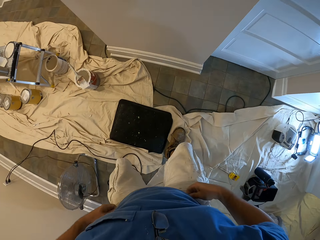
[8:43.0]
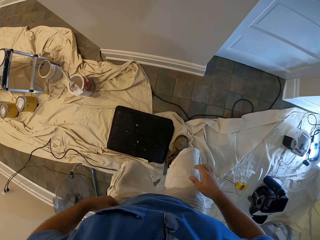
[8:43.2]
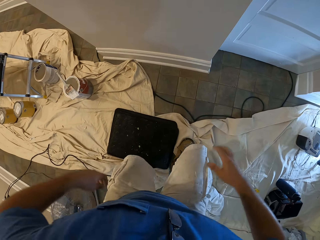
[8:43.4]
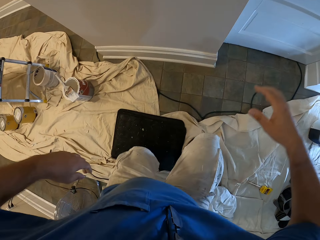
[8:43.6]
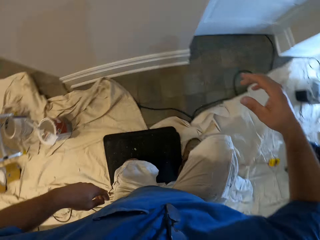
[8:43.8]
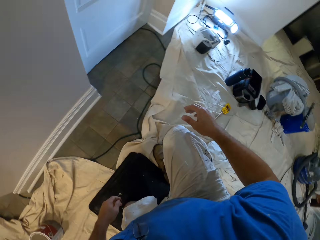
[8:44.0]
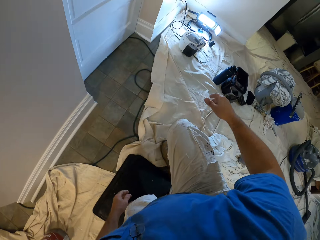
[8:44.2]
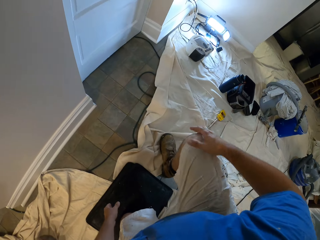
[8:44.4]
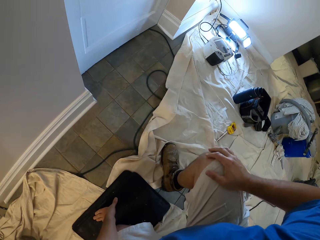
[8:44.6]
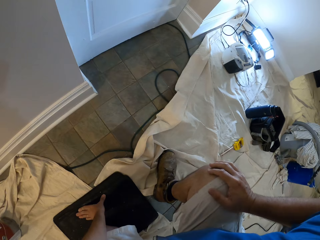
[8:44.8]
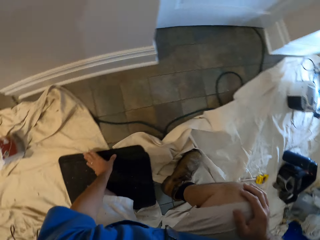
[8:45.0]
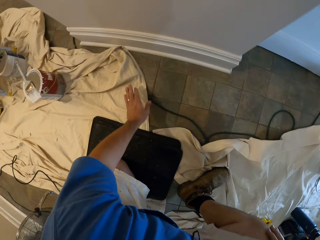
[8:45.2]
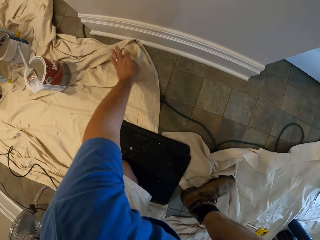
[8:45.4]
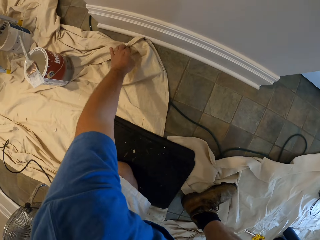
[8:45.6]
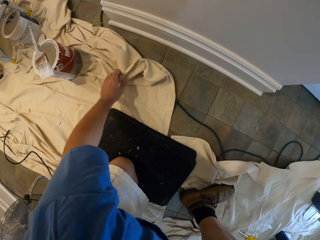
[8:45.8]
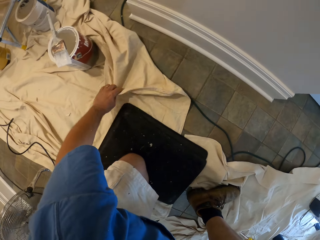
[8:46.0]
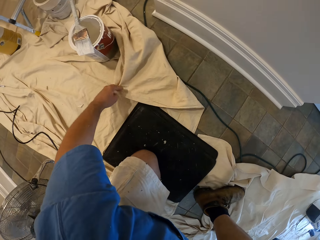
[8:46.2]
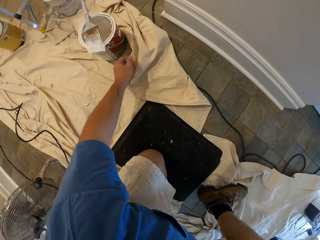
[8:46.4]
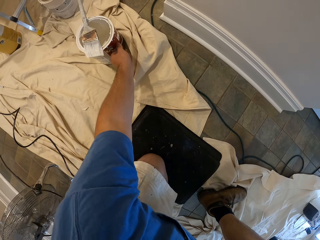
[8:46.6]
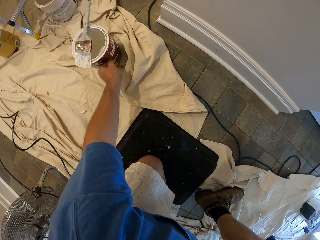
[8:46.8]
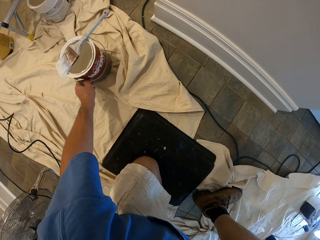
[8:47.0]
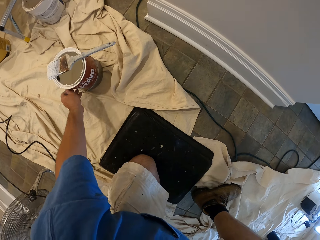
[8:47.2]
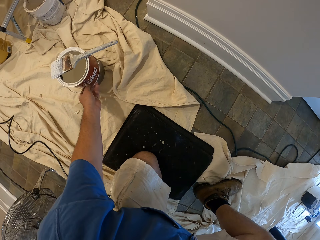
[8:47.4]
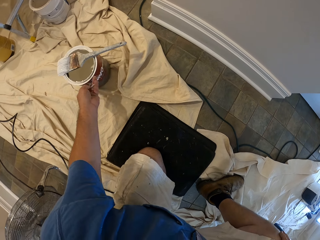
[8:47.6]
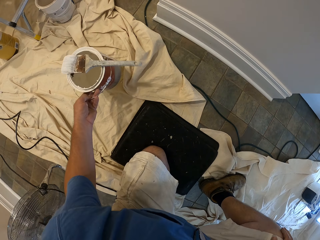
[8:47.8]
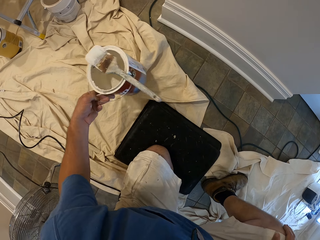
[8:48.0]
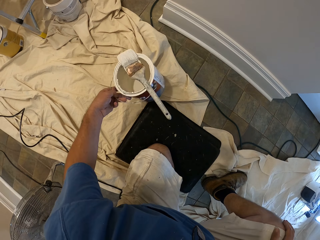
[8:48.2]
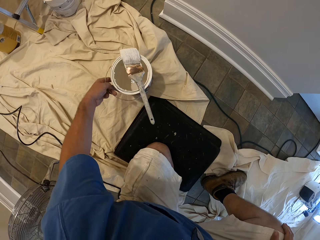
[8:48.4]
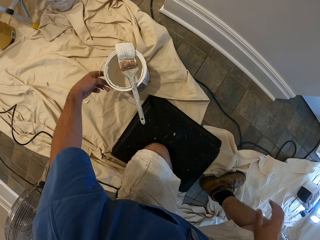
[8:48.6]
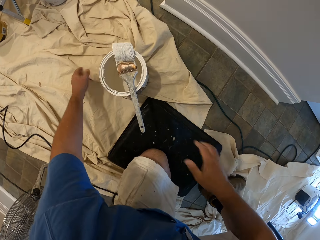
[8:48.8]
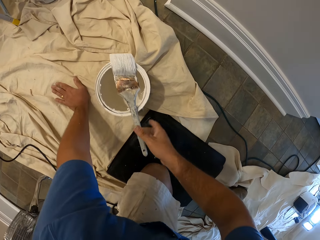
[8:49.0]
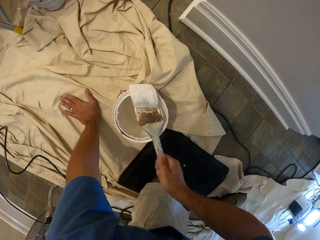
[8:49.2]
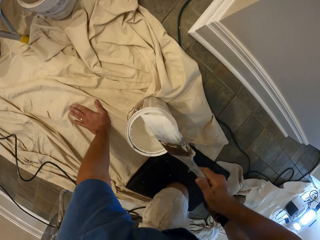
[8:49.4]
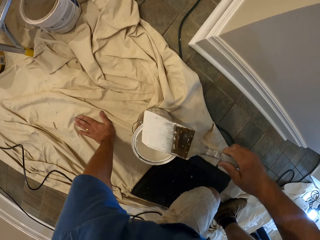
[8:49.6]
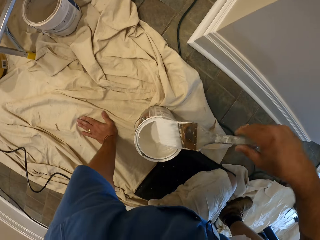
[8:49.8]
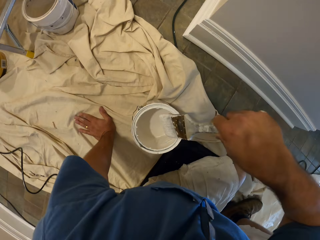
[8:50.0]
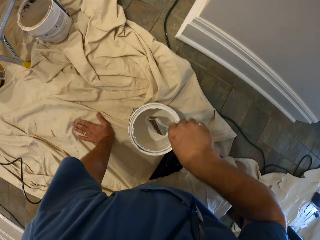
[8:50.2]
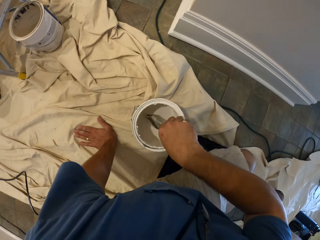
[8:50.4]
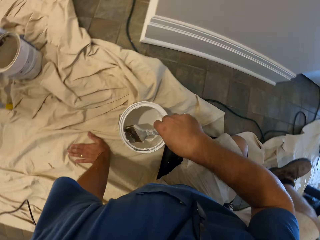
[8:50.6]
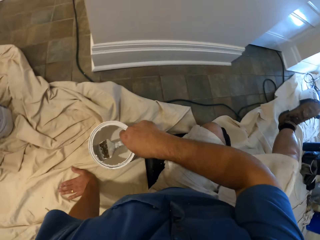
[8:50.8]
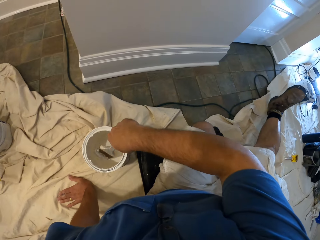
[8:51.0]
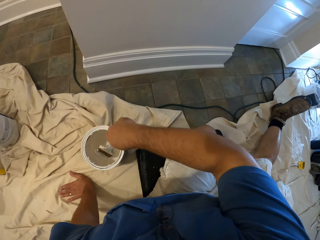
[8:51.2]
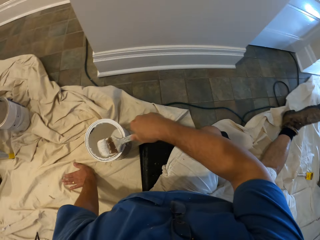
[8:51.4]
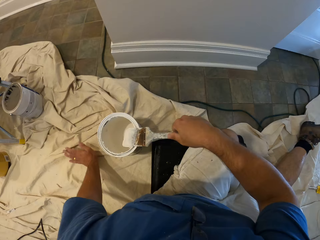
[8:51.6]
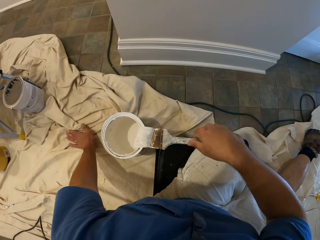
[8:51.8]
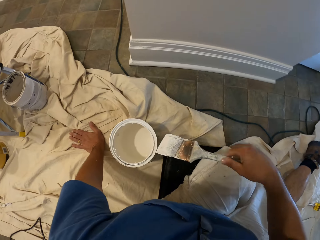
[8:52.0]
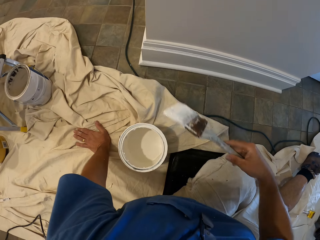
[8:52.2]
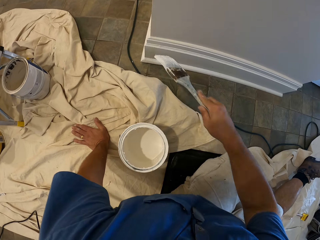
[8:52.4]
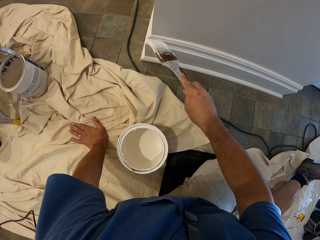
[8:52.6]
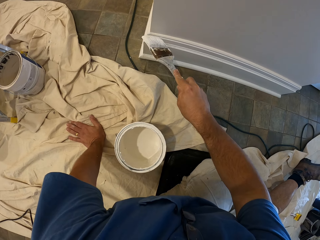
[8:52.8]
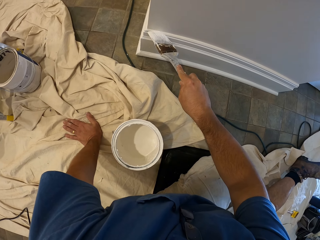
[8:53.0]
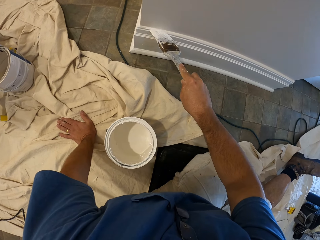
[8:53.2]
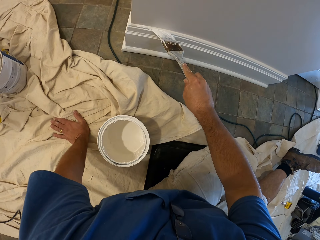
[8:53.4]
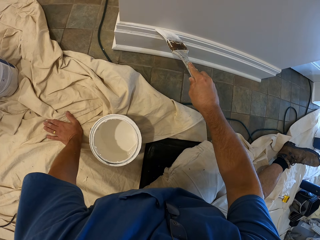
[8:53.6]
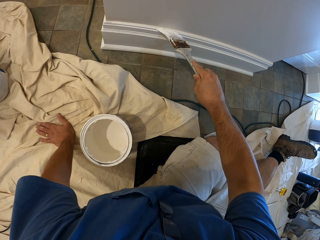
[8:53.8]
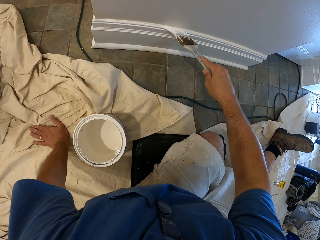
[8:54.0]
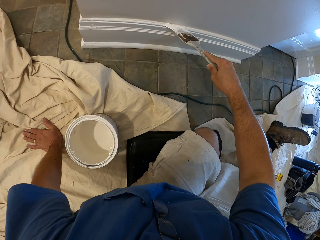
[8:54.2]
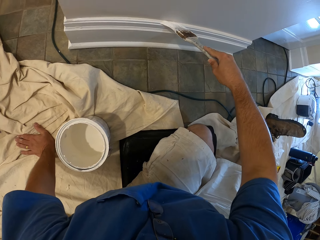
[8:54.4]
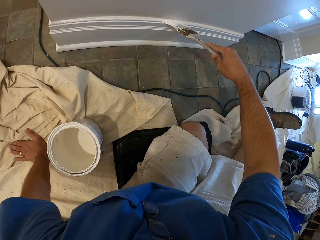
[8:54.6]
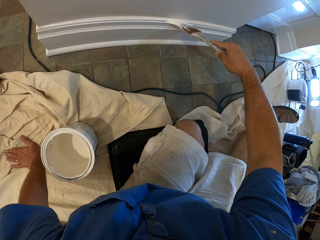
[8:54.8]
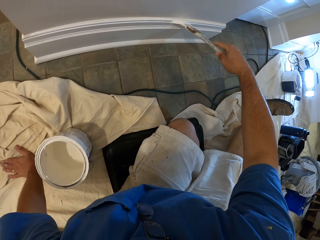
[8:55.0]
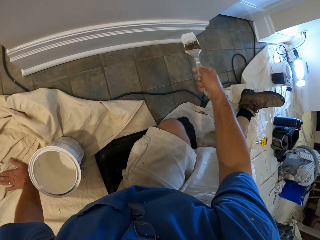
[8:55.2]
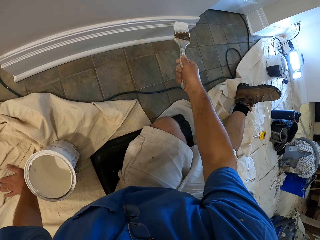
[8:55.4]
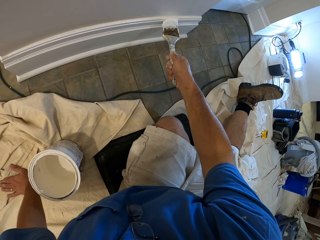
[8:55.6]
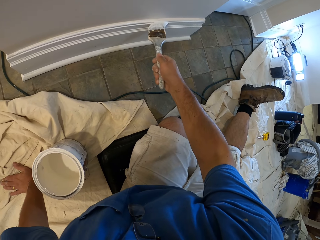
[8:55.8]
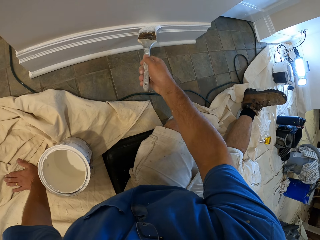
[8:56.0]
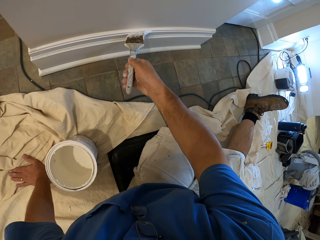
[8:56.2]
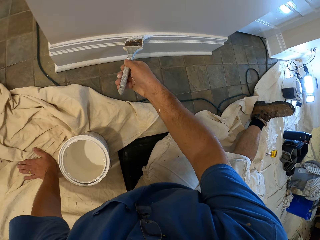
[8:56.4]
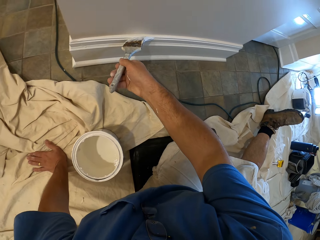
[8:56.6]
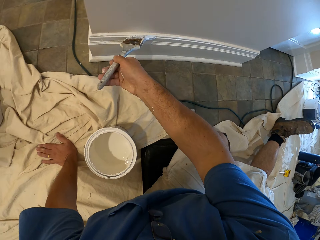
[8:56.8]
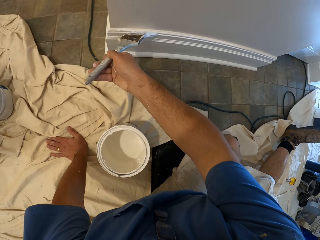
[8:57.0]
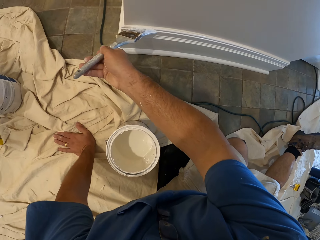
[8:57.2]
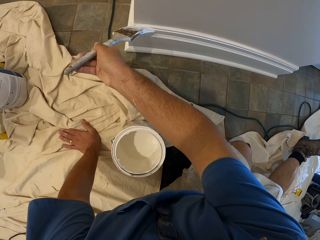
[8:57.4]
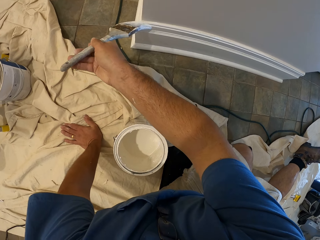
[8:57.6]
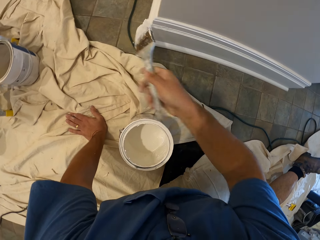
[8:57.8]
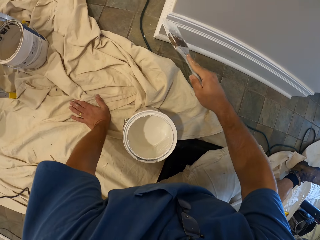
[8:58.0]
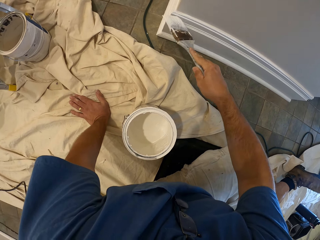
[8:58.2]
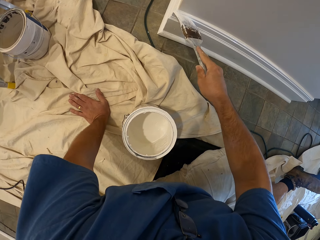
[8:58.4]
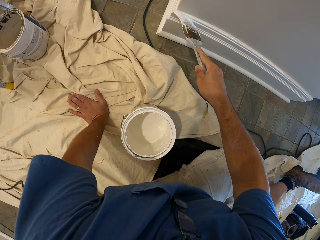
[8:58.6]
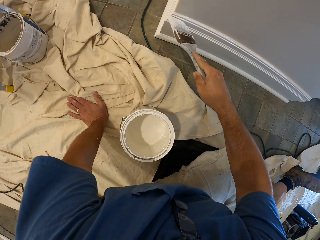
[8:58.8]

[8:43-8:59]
The camera wearer kneels on the mat. They adjust the cloth on the floor and fold the cloth on the floor. They move the bucket of paint. They pick up the paint brush from the bucket of paint. They sit on the mat. They dip the paint brush in the bucket of paint. They clean the paint brush with the top of the bucket of paint. They paint the baseboard with the paint brush.

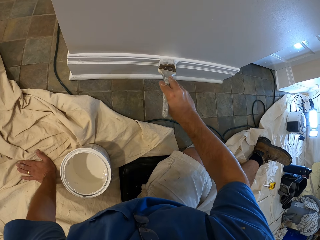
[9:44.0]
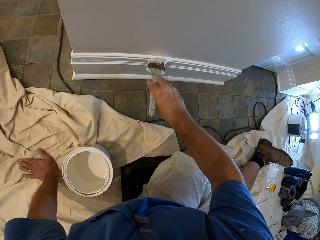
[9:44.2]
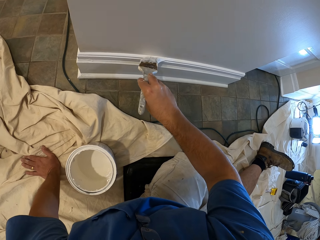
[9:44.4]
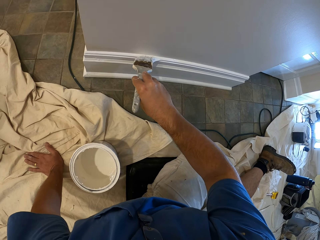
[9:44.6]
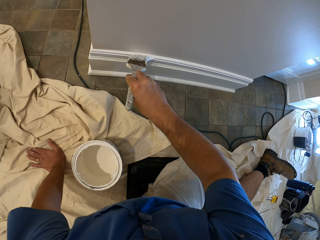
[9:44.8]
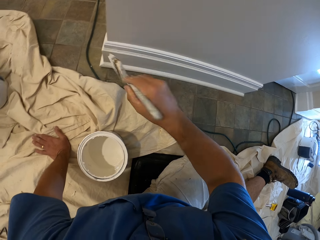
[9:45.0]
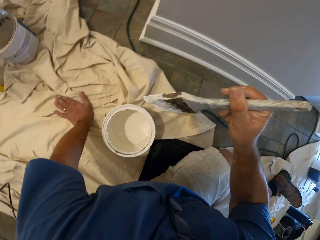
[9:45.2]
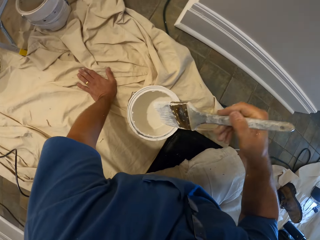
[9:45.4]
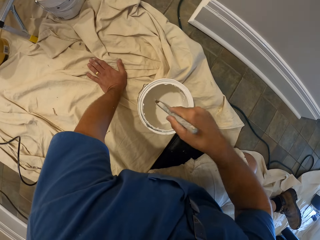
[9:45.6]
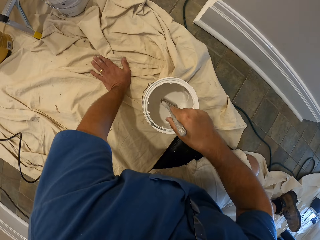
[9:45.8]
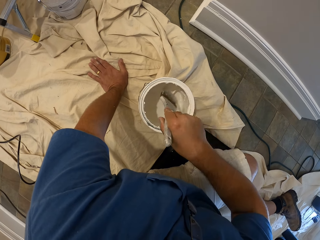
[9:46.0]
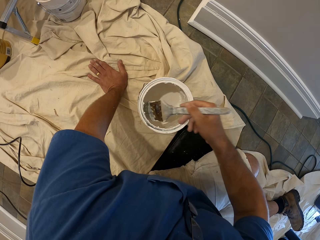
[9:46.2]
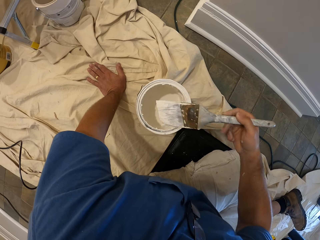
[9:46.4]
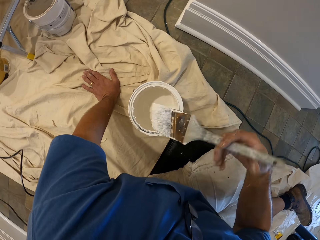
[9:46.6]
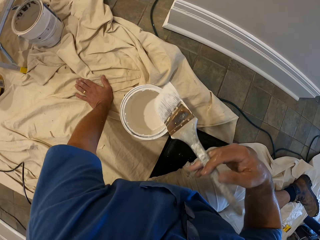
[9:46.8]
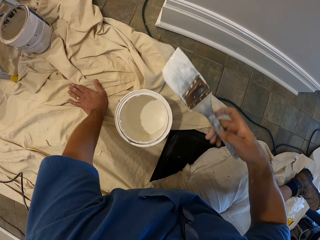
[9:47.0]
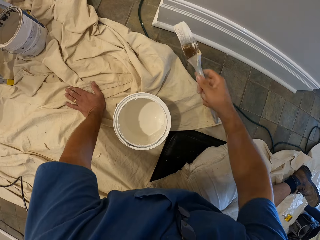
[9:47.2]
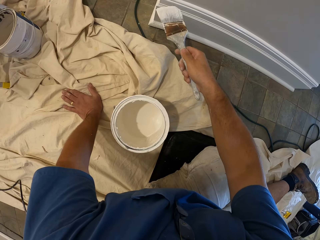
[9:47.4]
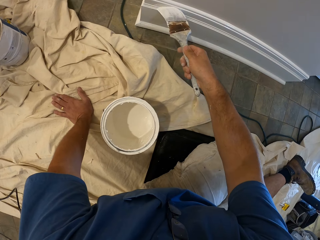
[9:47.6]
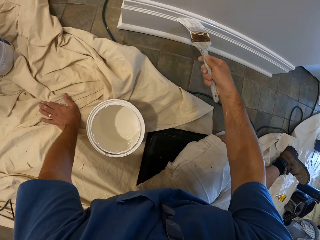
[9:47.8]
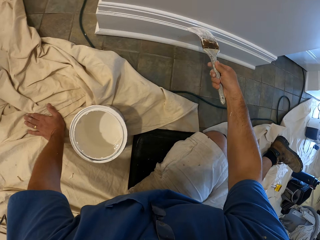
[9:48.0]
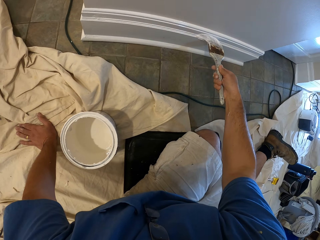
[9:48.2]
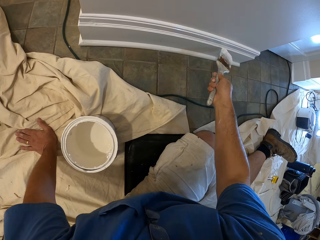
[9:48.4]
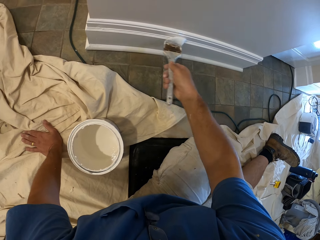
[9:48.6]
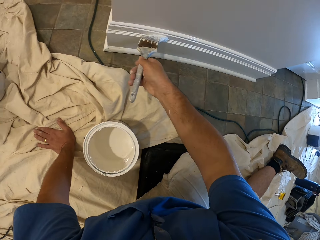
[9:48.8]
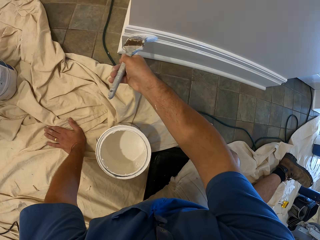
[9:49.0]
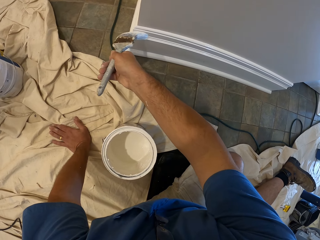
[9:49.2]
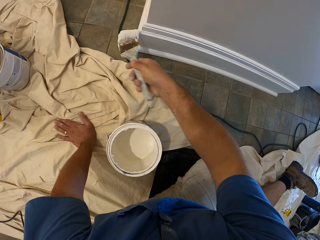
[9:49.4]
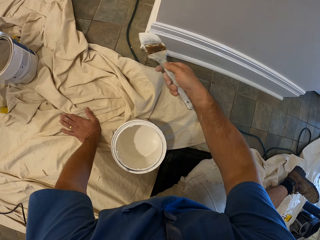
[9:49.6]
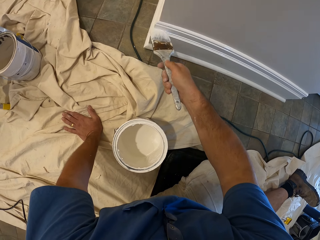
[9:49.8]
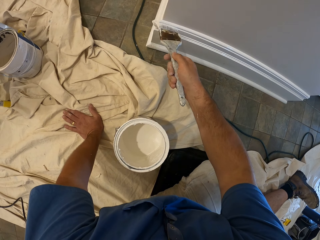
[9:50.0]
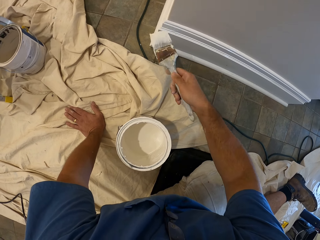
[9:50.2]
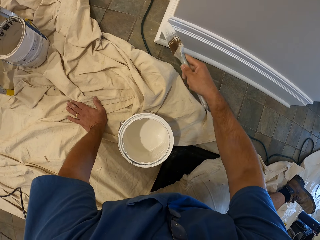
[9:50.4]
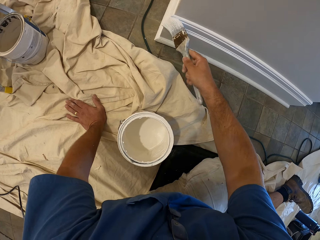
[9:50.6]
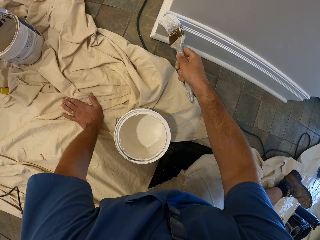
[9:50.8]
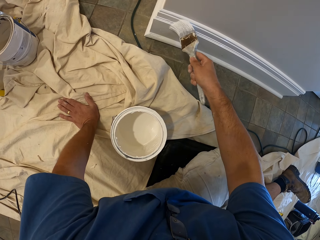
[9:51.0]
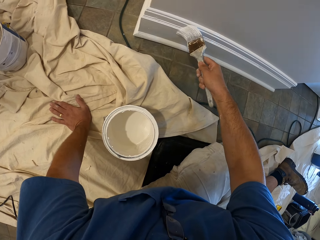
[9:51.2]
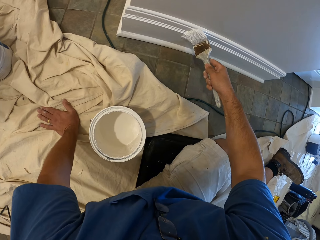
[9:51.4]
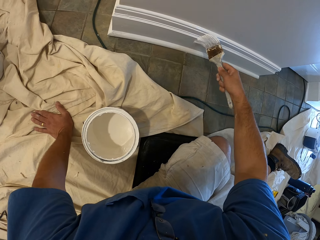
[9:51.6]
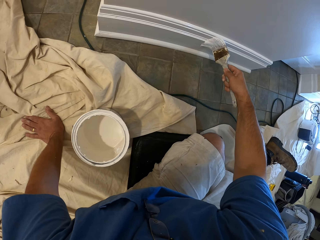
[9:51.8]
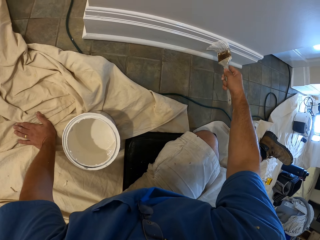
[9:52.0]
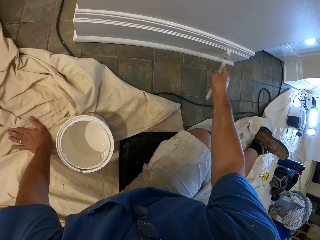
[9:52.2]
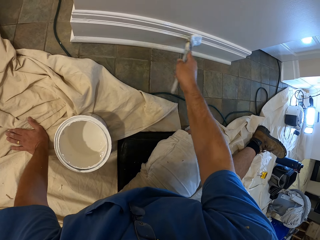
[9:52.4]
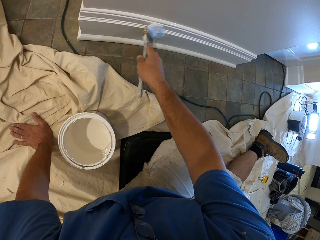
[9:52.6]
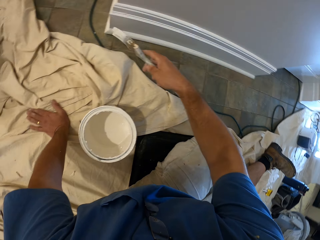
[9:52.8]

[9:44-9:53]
The camera wearer dips the paint brush in the bucket of paint or container. They remove the brush from the container. They paint the baseboard with the paint brush.
